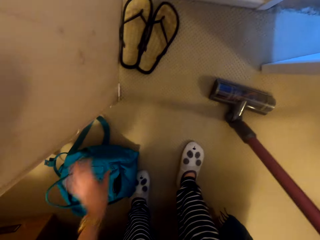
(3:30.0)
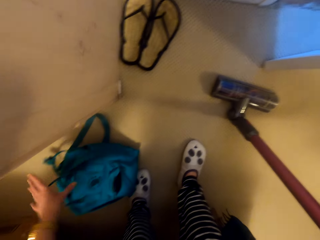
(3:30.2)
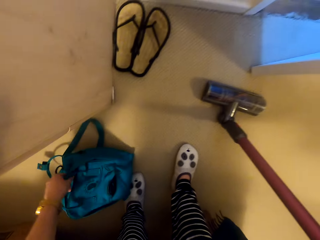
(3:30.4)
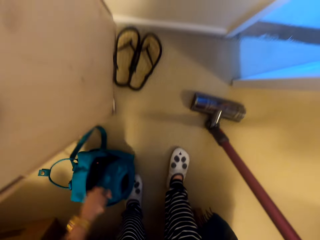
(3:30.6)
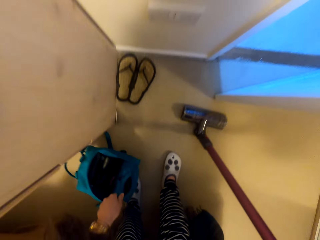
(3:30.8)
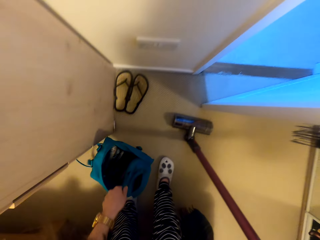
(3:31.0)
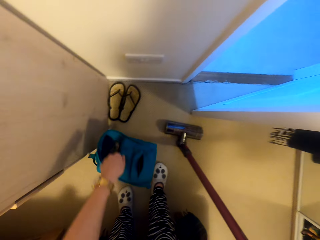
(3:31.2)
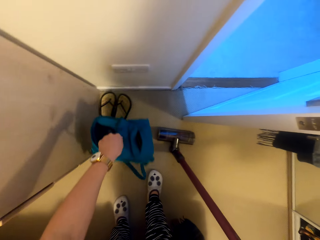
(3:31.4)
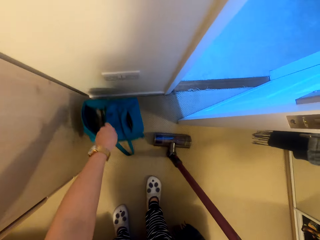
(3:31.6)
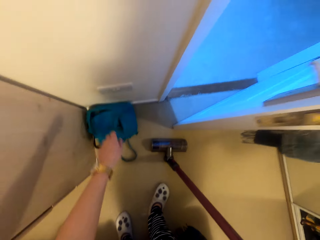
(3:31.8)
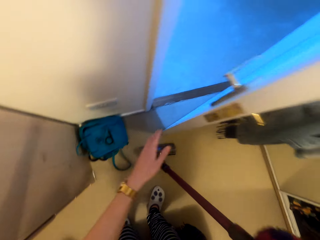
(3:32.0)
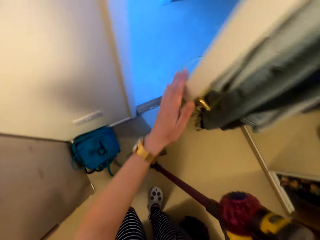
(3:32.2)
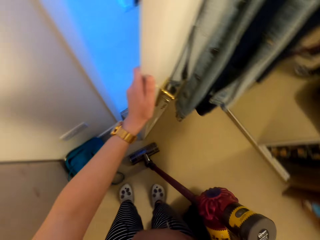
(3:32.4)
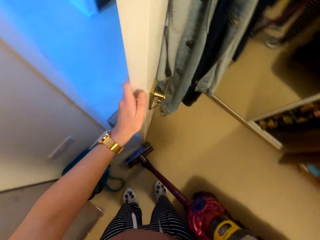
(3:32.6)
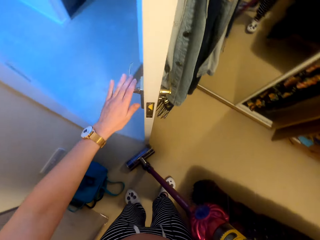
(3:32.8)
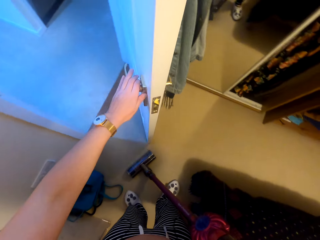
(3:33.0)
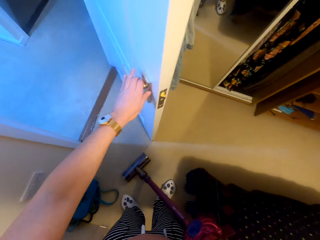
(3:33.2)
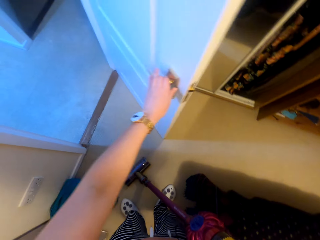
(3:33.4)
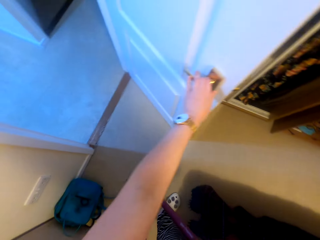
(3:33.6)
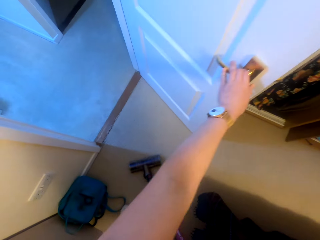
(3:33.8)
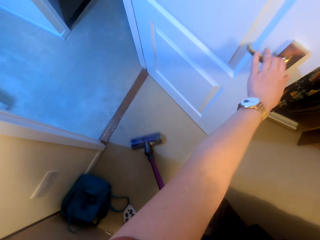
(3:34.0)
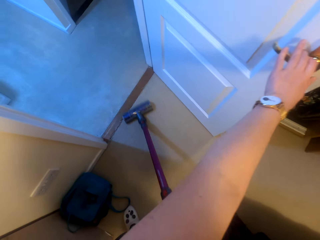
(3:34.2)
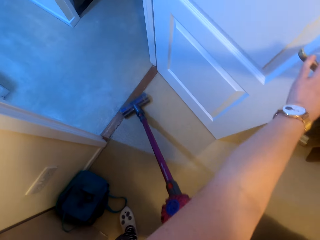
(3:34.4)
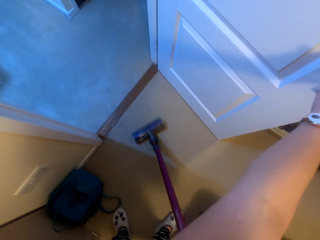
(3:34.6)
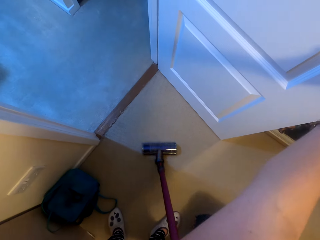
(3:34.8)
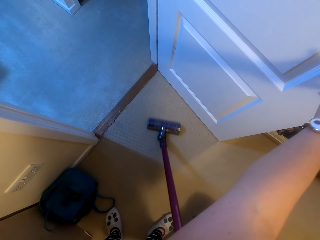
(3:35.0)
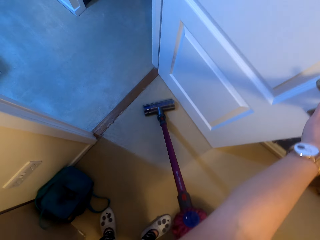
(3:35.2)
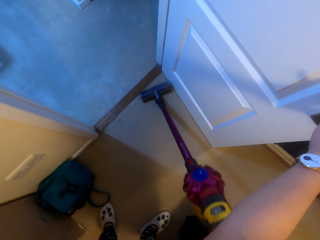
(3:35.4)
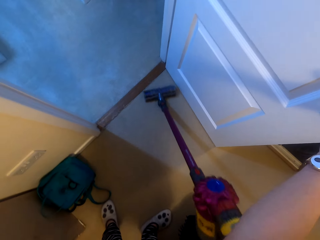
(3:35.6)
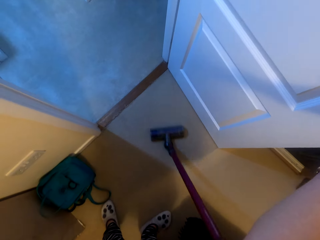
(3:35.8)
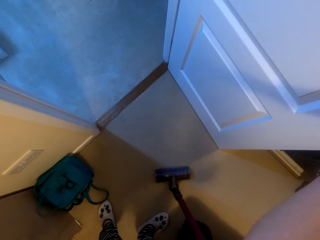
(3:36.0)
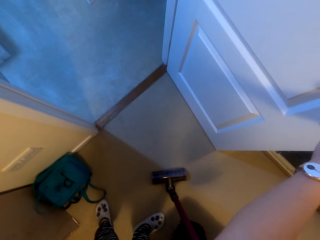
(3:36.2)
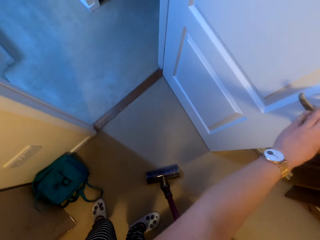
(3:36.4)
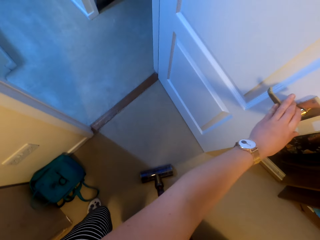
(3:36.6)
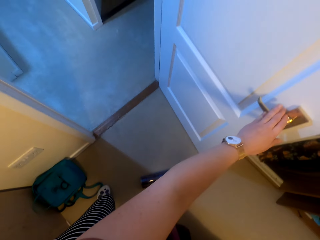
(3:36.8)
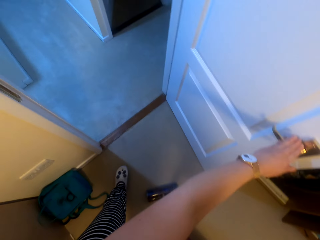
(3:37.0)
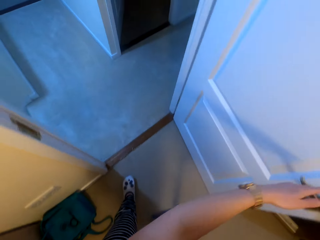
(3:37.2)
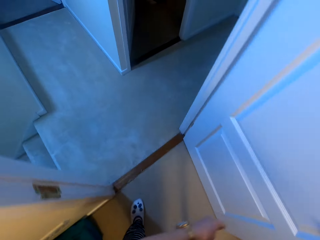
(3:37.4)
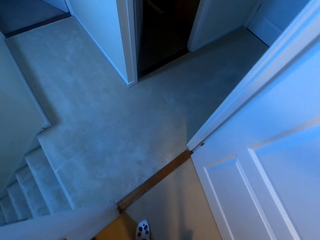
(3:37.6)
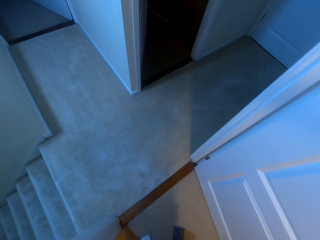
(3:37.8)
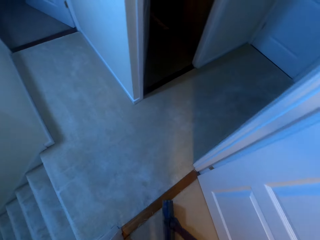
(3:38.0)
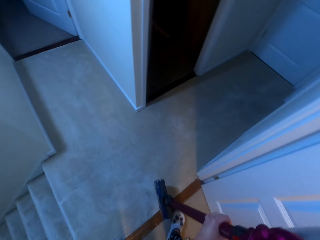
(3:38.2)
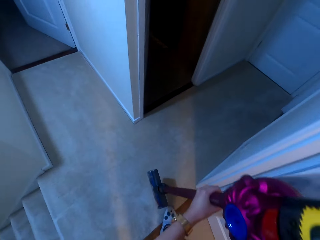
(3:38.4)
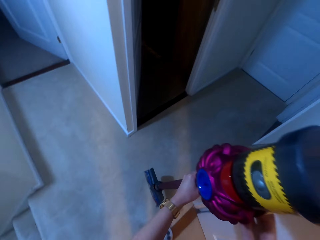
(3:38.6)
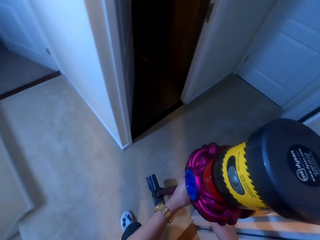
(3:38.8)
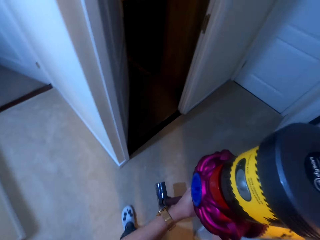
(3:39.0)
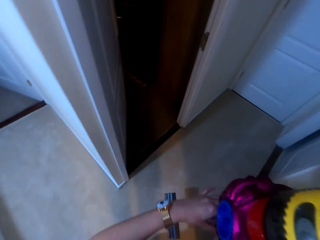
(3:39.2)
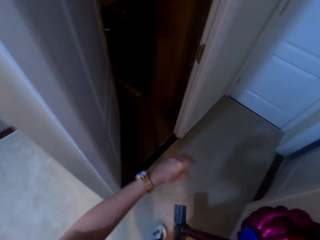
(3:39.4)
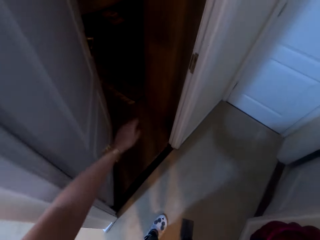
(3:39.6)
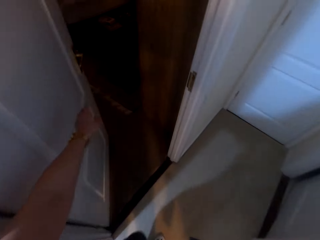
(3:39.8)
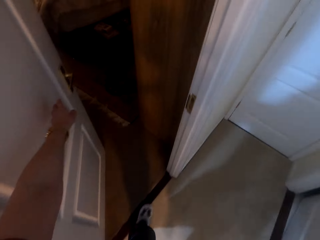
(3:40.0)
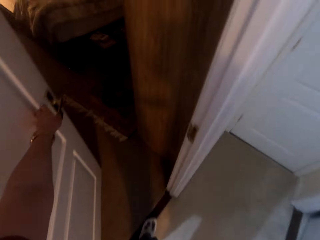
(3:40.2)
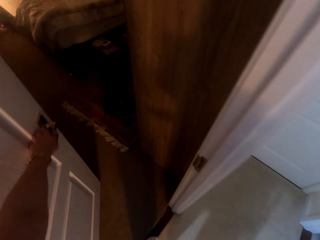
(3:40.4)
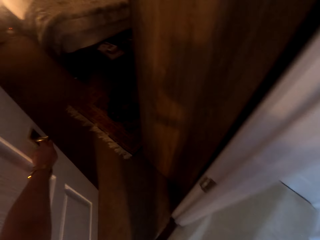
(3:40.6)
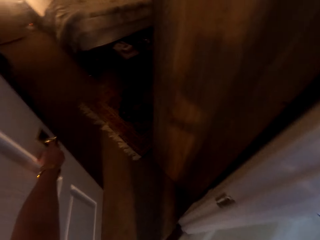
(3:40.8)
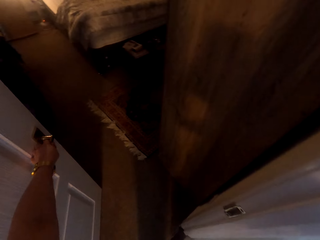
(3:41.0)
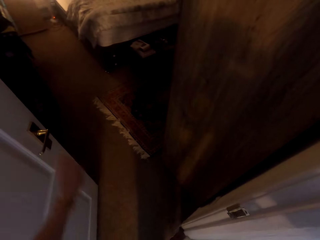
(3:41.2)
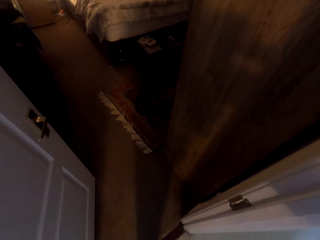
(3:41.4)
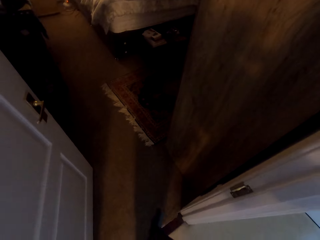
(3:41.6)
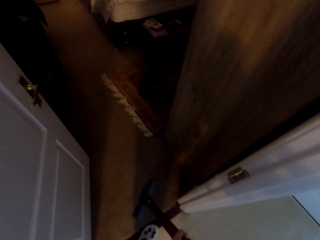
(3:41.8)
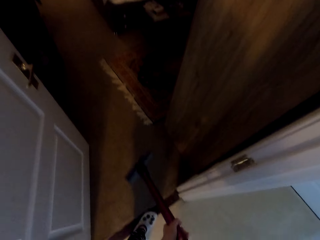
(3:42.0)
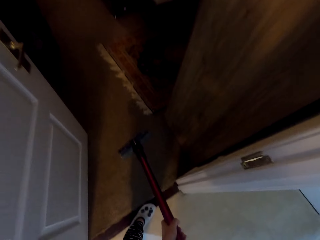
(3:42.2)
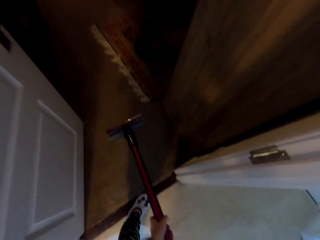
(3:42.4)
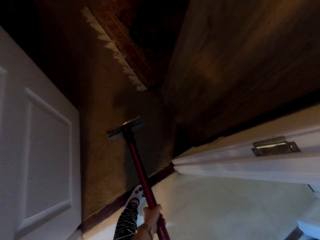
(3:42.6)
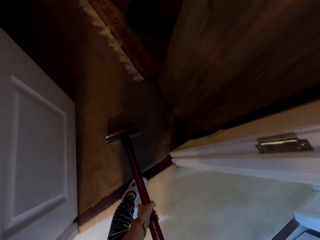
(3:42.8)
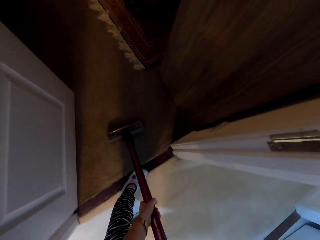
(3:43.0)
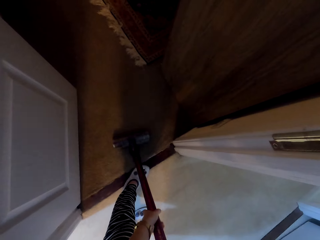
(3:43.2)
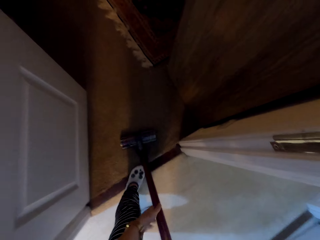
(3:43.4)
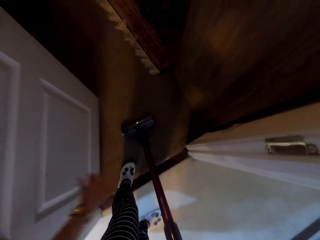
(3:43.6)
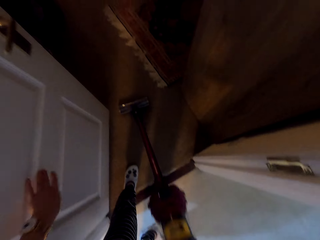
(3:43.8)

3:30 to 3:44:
The camera wearer puts the sandals on the floor. He picks up a bag. He puts the bag on the sandals. He holds the locks. He opens the door and pushes the door. He vacuums the room with a vacuum cleaner. He walks out of the room. He carries the vacuum cleaner. He pulls his hand off the vacuum cleaner. He touches a door. He holds the door. He vacuums the room with the vacuum cleaner.

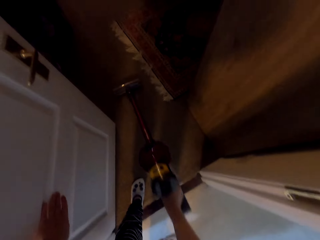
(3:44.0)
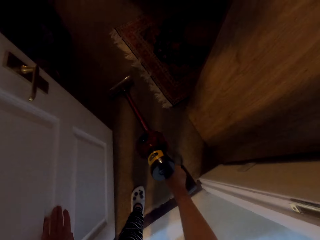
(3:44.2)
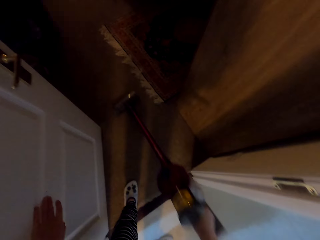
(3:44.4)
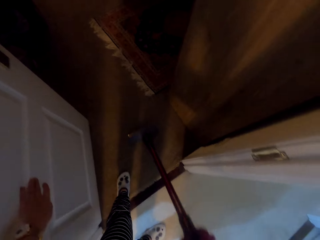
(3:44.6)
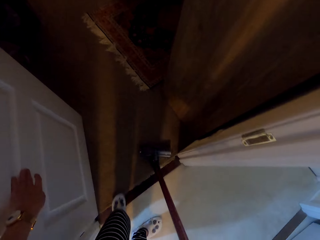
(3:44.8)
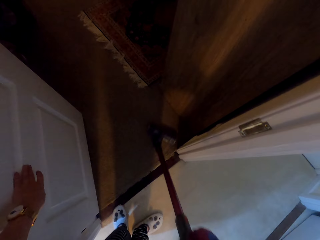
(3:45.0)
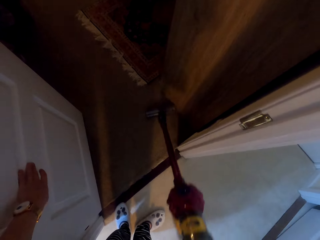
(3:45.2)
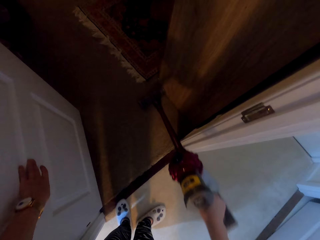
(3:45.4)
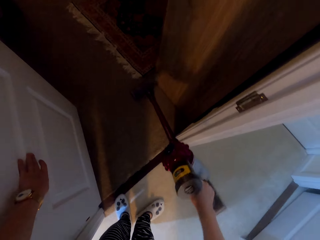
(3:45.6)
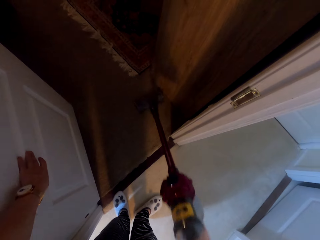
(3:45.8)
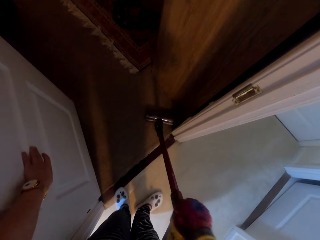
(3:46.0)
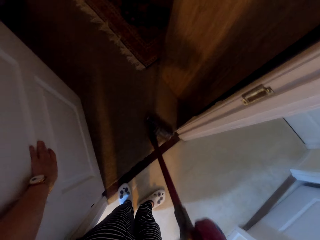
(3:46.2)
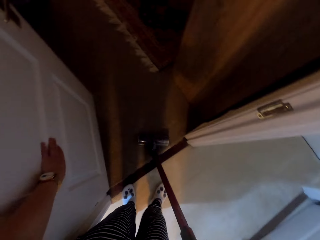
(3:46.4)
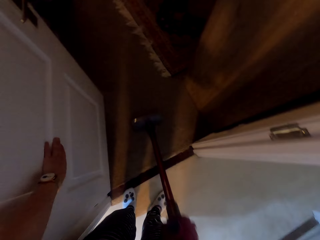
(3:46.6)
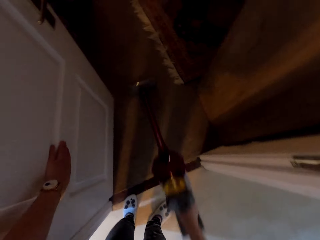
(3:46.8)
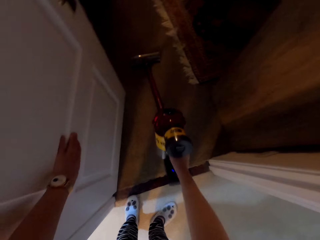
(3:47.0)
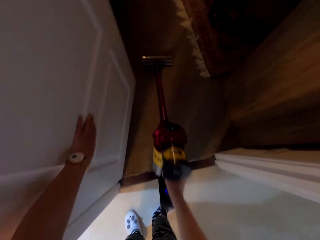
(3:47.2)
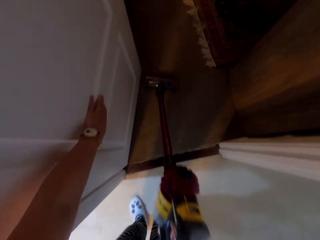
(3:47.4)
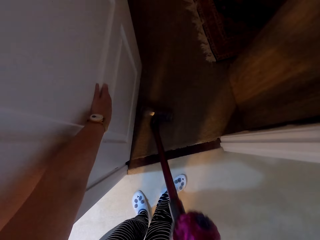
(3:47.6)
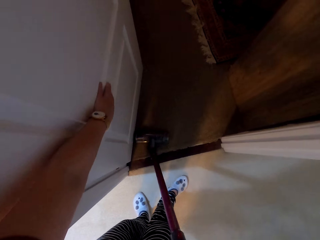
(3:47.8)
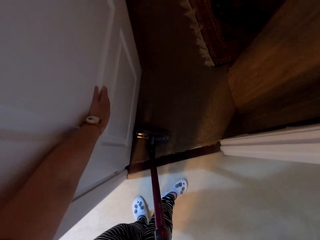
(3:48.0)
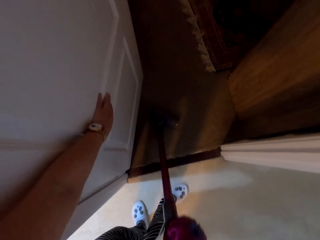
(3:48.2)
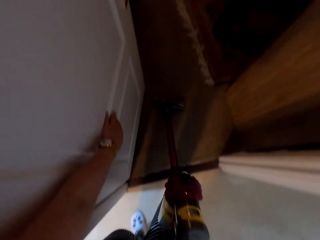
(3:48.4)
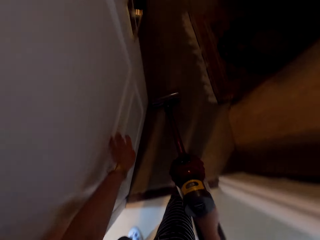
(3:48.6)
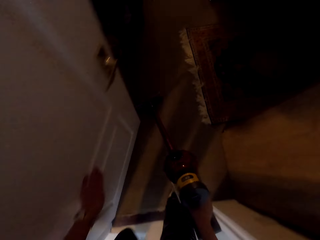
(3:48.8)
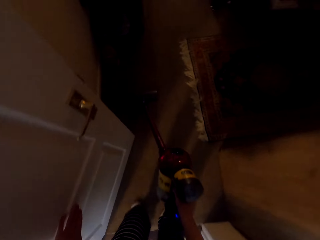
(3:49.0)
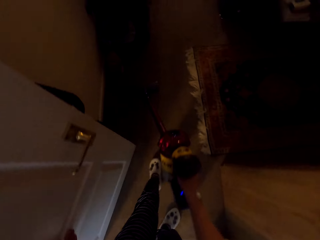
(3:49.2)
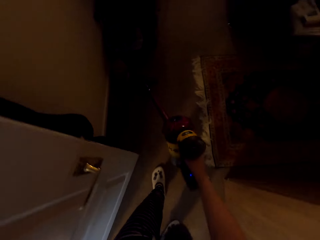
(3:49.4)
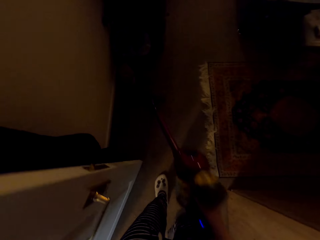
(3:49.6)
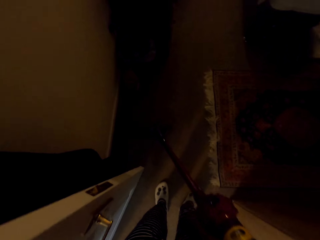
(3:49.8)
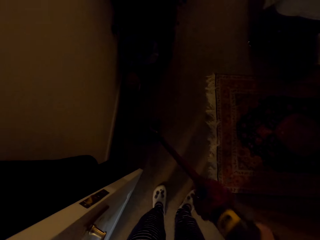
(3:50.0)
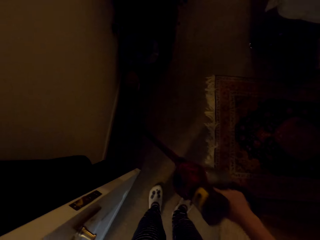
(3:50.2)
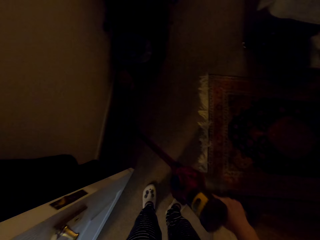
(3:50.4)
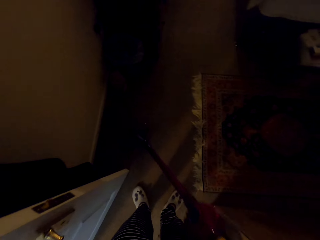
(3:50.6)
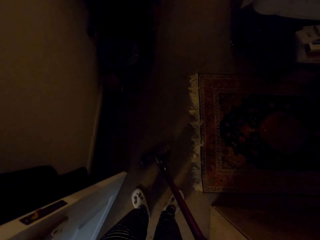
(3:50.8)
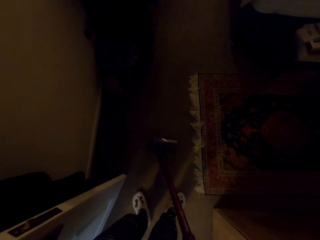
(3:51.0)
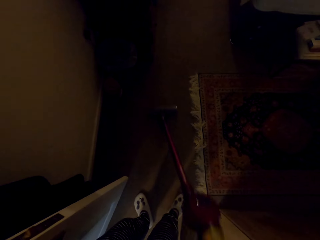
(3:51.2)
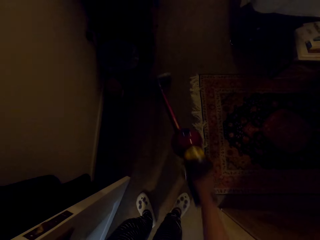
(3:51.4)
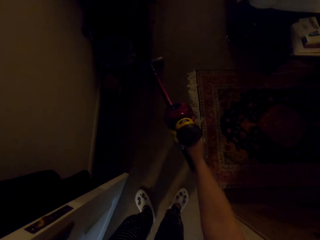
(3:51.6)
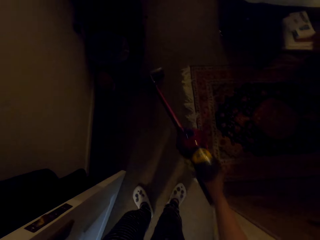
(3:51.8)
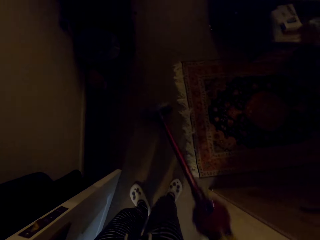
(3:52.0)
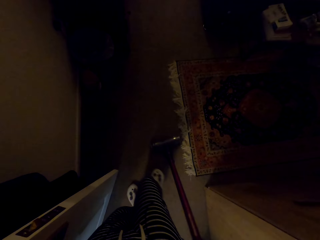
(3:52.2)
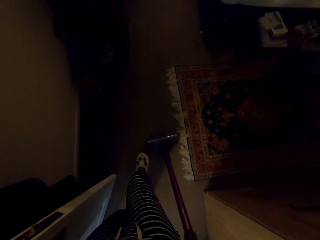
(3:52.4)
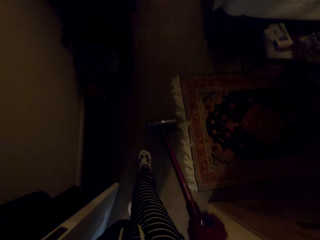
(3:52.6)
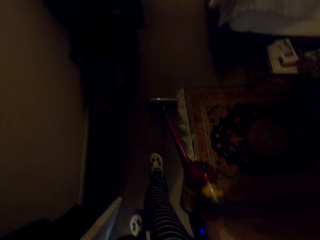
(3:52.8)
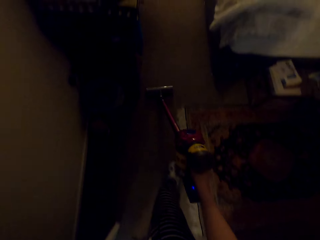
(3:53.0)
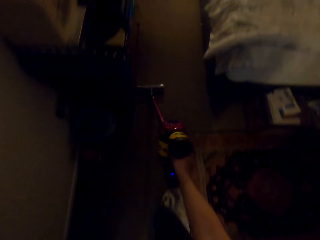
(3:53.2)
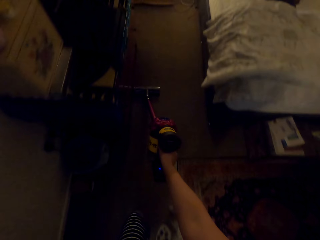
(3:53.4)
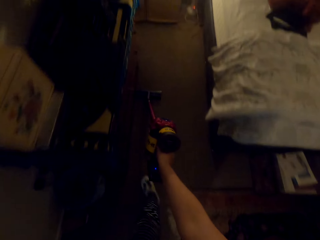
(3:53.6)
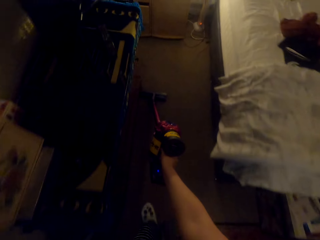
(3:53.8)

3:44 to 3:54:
The camera wearer holds a door. They vacuum the room with a vacuum cleaner. They clean the floor with the vacuum cleaner. They walk in the room. They vacuum the room with the vacuum cleaner.
